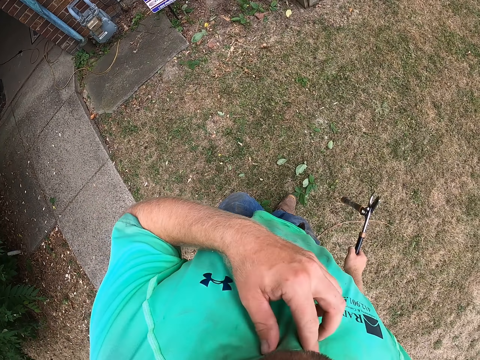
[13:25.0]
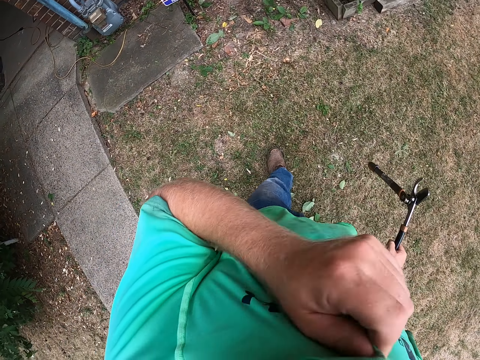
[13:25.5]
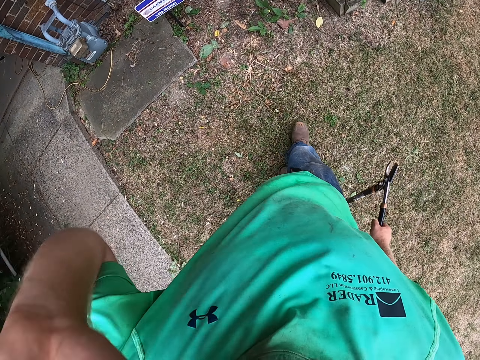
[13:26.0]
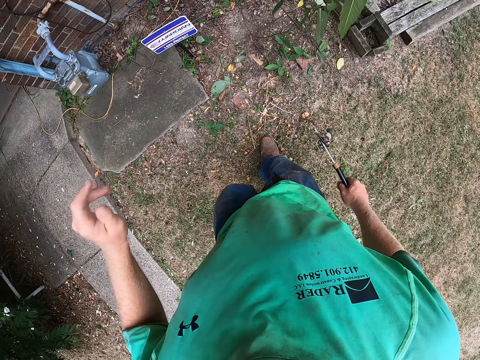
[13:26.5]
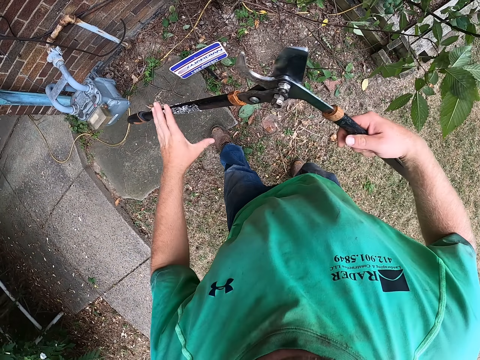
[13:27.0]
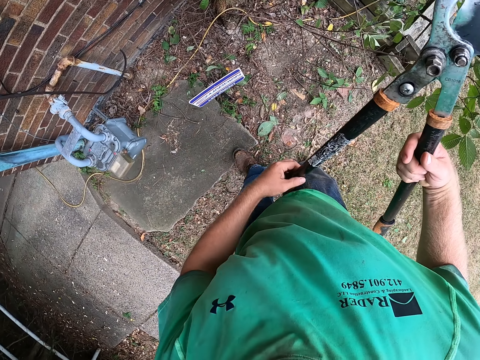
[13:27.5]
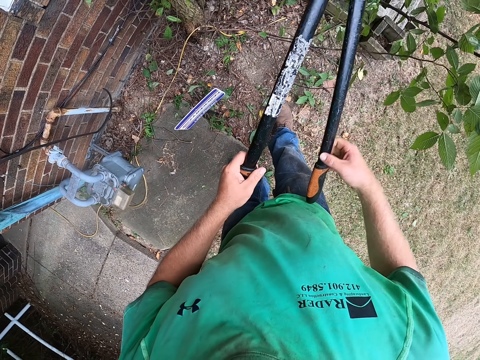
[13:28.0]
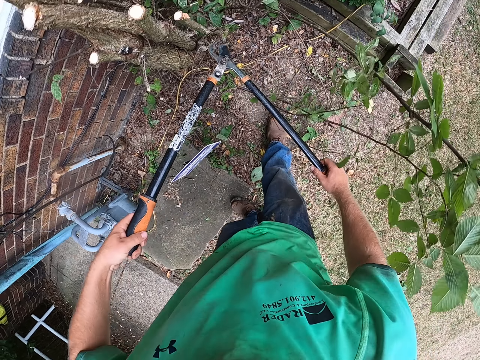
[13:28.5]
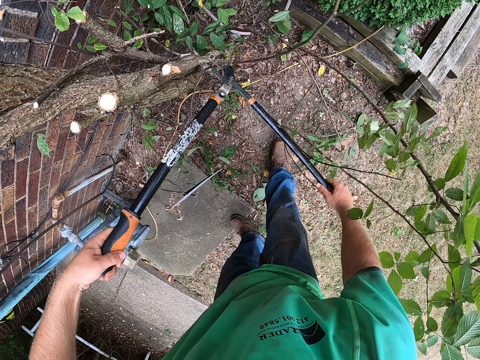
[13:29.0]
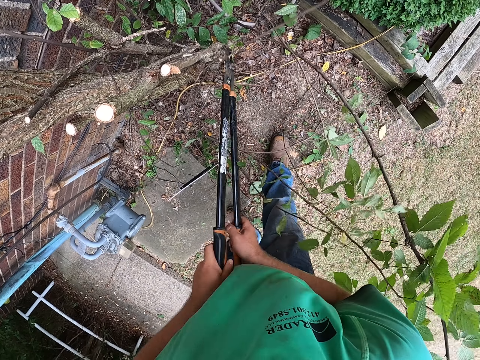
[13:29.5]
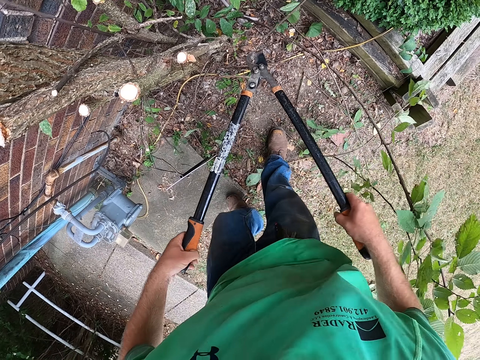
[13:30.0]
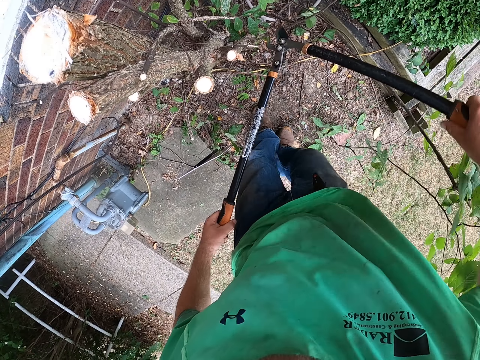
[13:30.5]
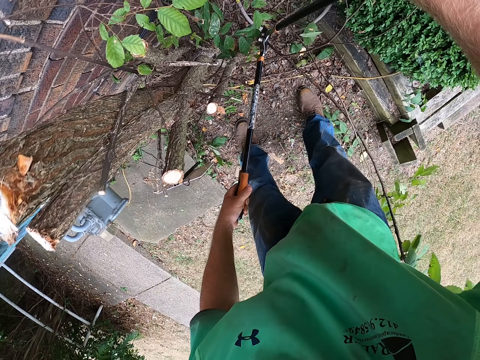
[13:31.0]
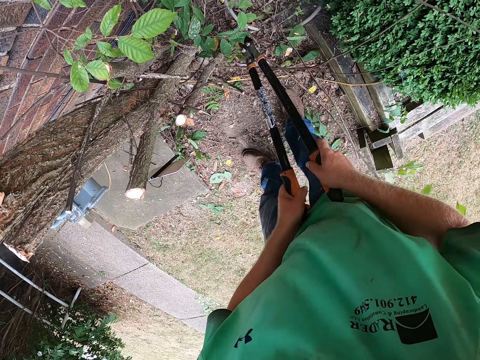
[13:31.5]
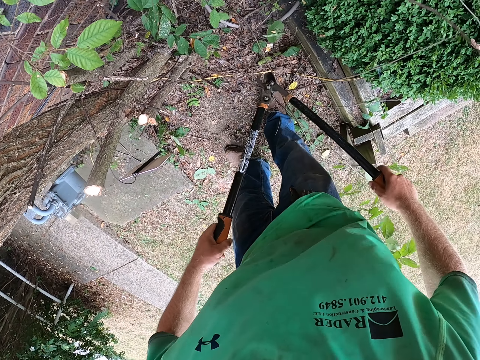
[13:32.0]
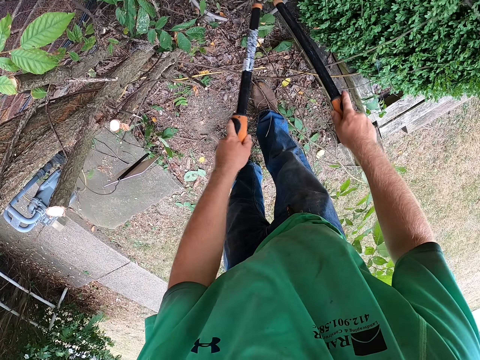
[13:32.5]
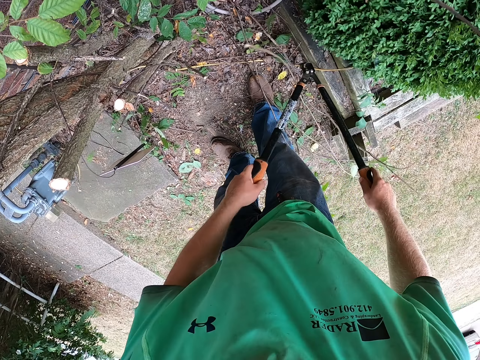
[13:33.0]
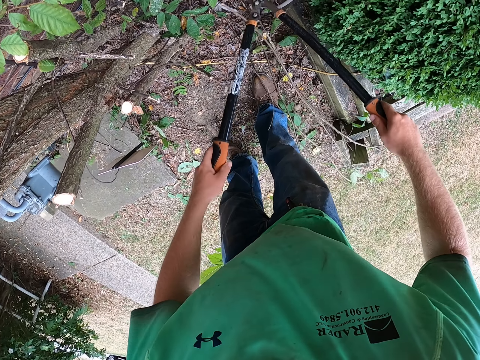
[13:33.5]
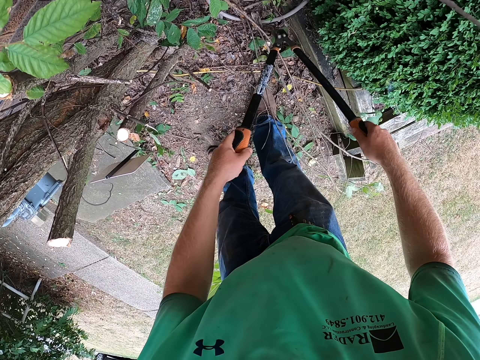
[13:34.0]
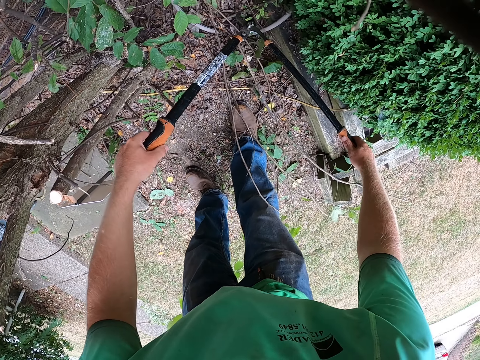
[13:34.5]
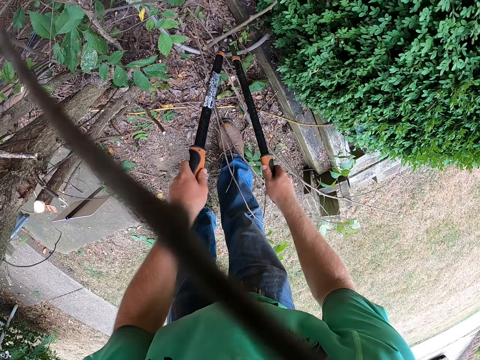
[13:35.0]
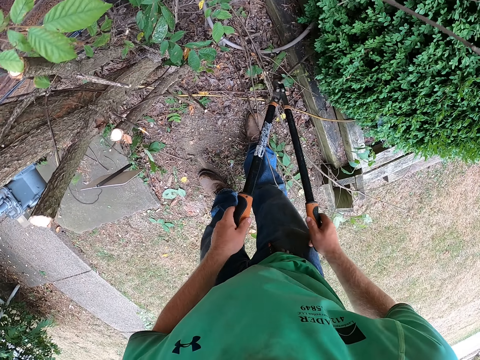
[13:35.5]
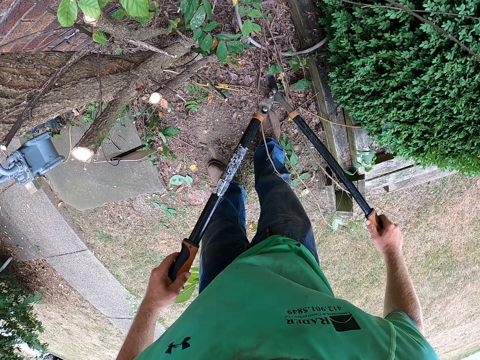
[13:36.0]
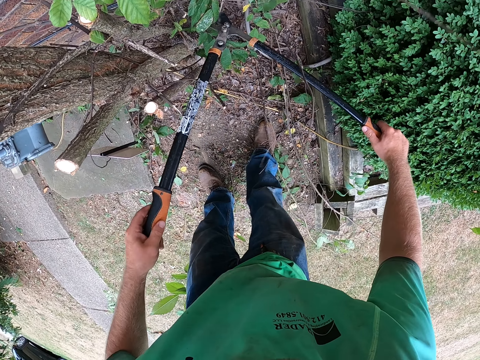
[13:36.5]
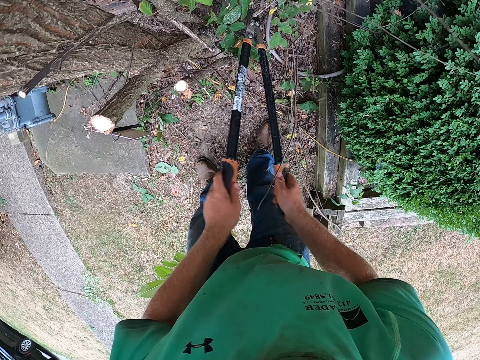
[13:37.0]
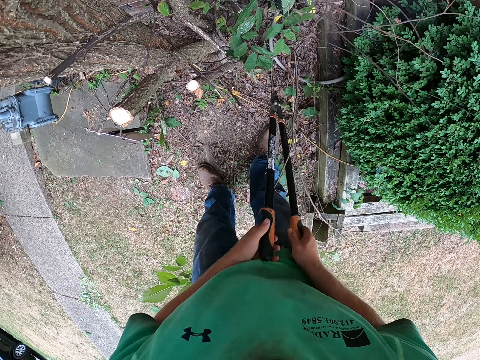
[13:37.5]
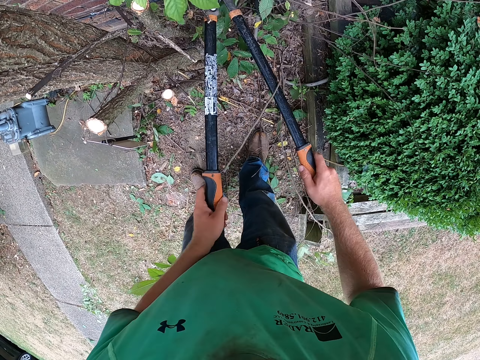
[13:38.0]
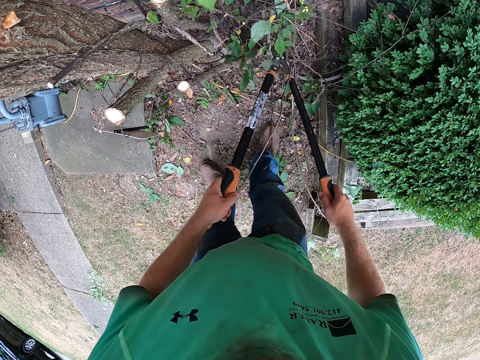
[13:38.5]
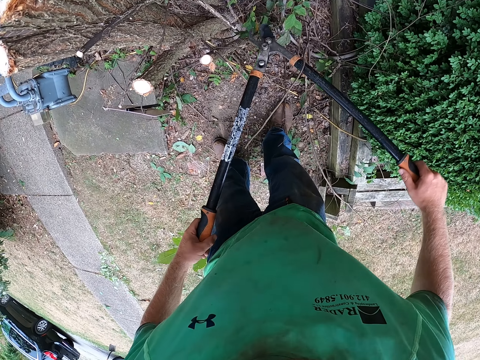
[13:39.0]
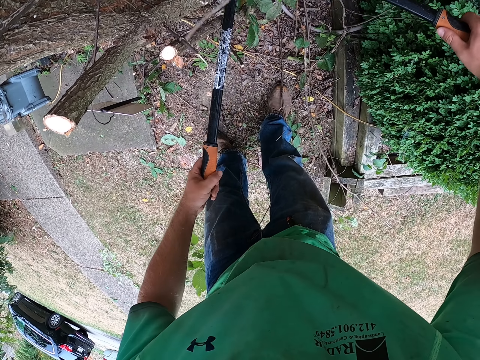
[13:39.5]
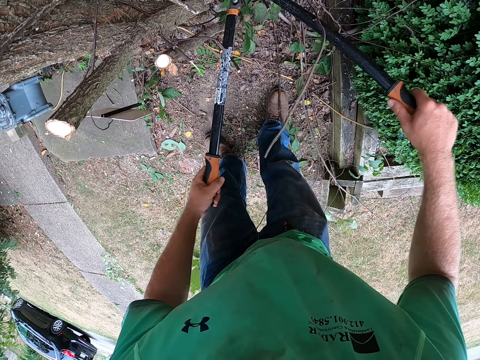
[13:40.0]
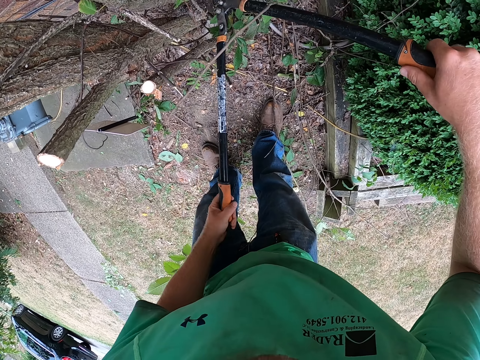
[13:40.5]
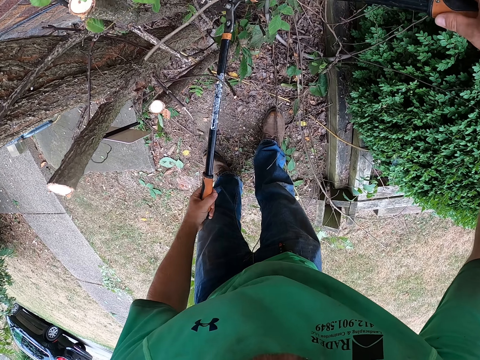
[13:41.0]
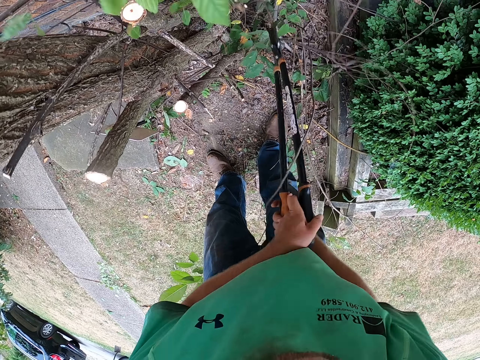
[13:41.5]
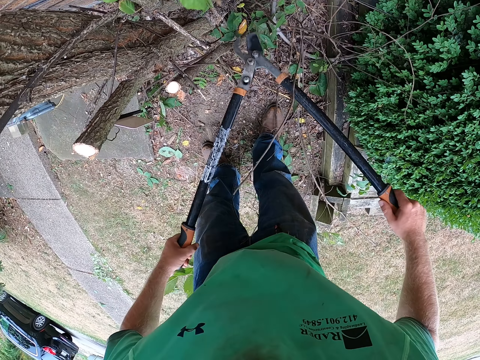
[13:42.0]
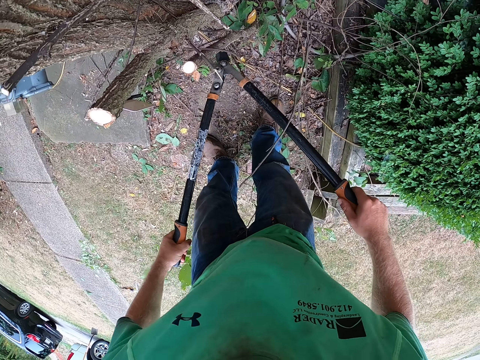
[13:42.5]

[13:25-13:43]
The camera wearer adjusts the cloth. He wipes his face with his shirt in his left hand. He adjusts the camera. He holds the cutter or shear with both hands. He cuts branches with the cutter in both hands. He hits a plant with the cutter in both hands. He cuts branches with the cutter in both hands. He removes weeds, and cuts the weeds with the shear. He hits the leaves with the cutter in both hands. He cuts branches with the cutter in both hands.

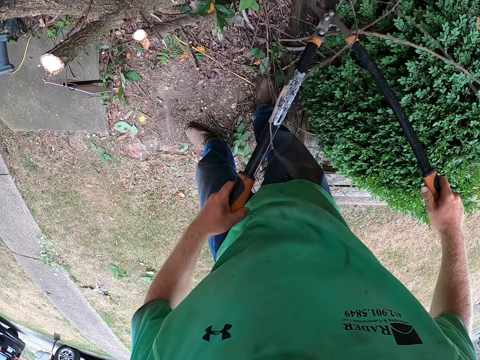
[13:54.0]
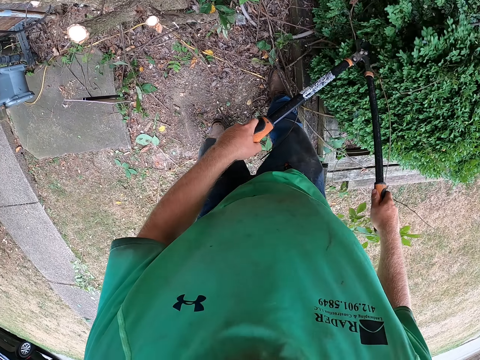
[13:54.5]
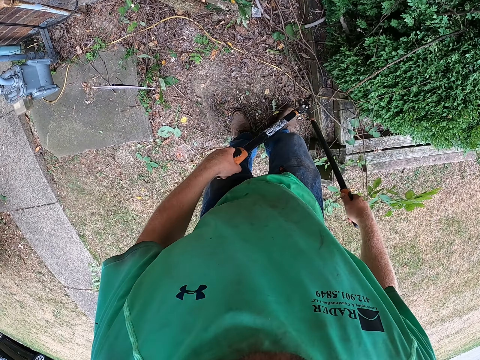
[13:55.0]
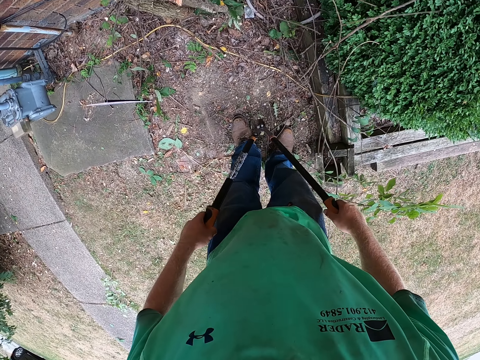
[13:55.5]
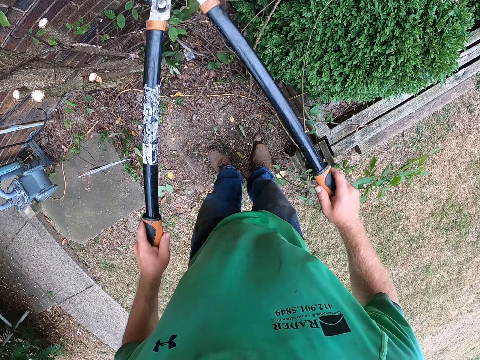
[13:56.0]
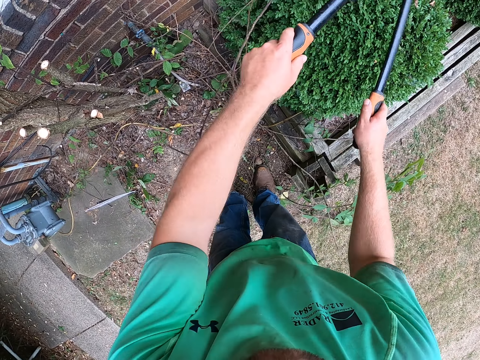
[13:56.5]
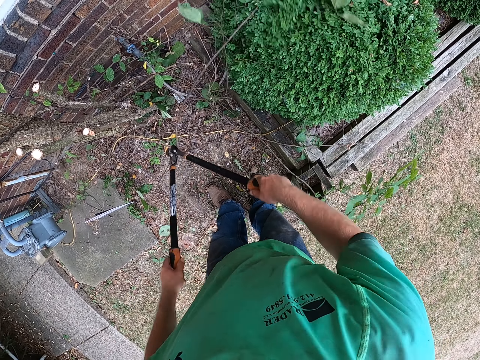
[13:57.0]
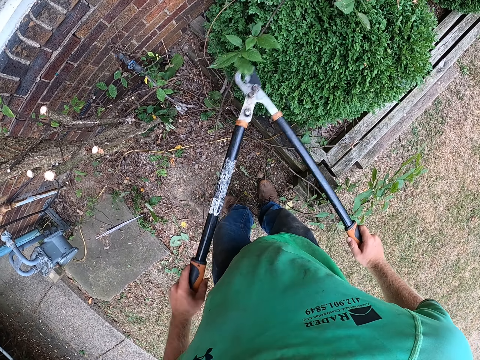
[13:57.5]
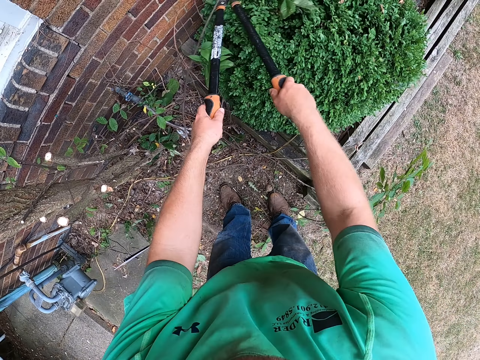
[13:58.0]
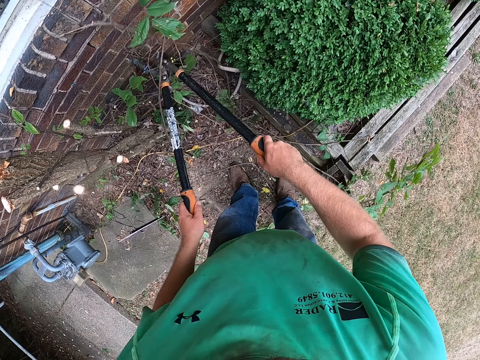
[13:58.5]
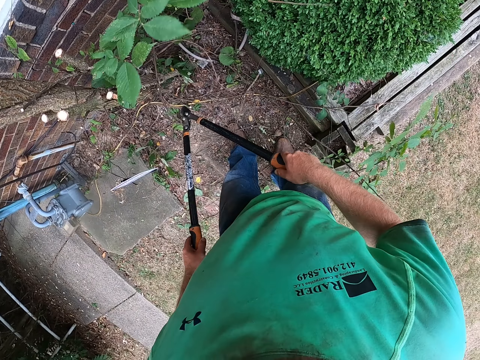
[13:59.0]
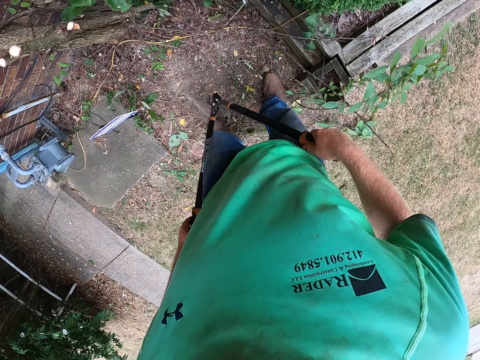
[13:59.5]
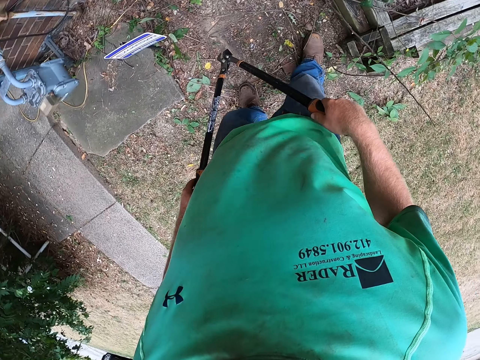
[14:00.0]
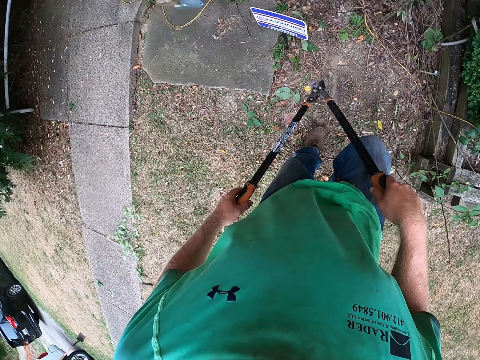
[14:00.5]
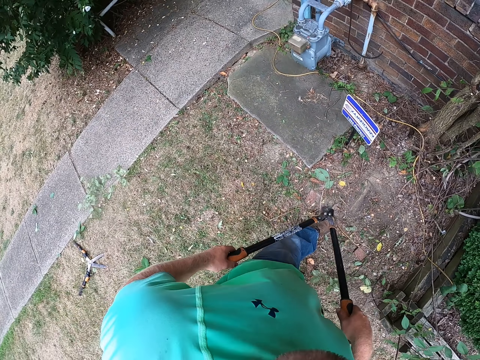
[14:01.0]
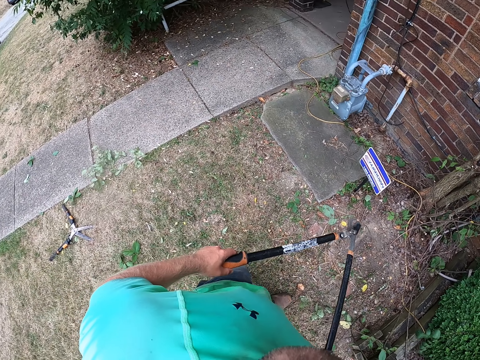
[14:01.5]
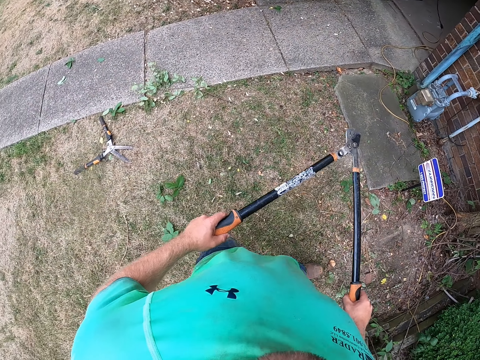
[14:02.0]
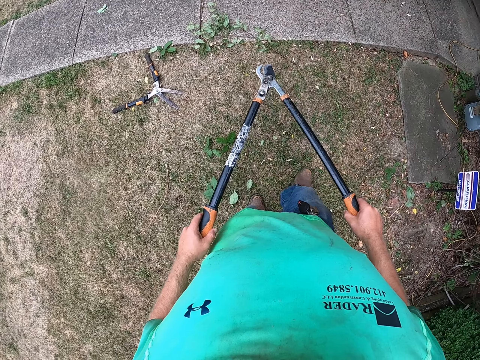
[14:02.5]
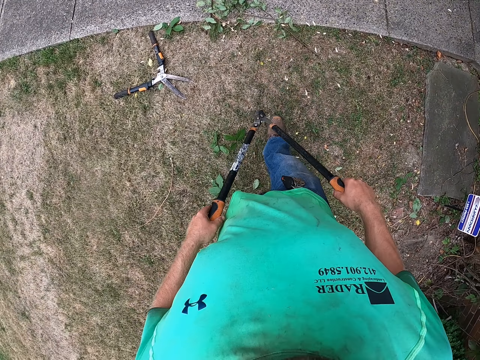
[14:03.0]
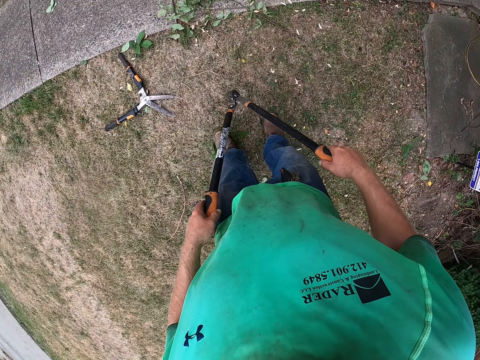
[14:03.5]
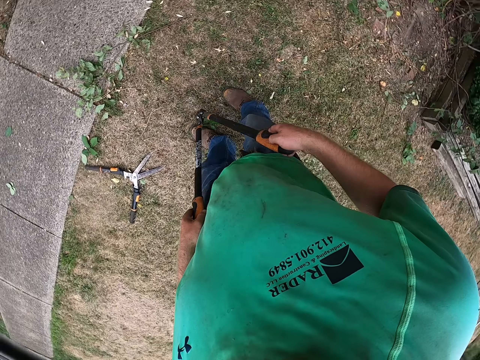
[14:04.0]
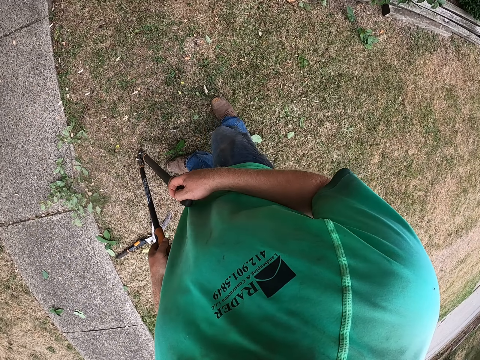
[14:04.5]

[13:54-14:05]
The camera wearer brushes tree twigs off the shrub on the ground with the shear in his hands. He moves the branches with the shears. He looks around the garden.
